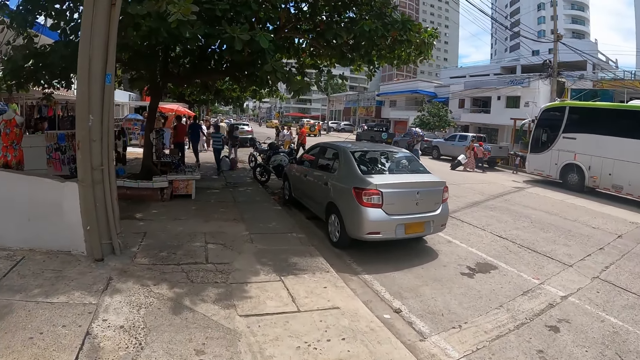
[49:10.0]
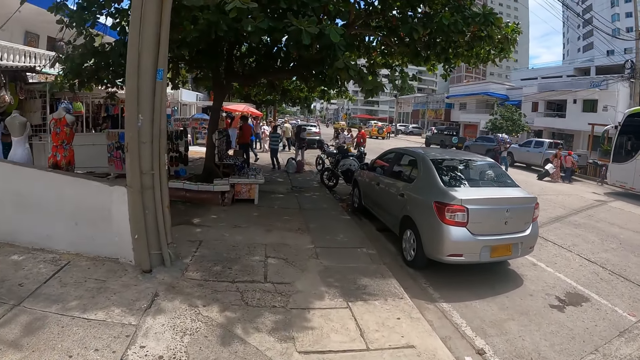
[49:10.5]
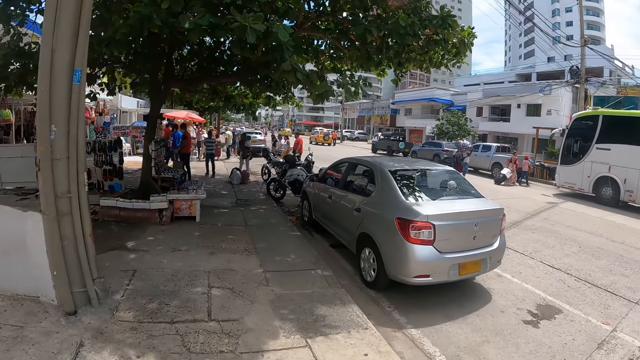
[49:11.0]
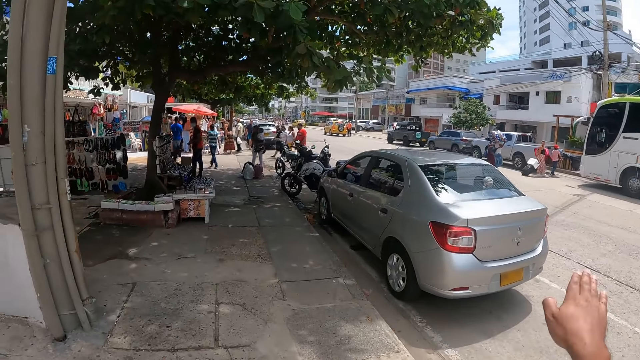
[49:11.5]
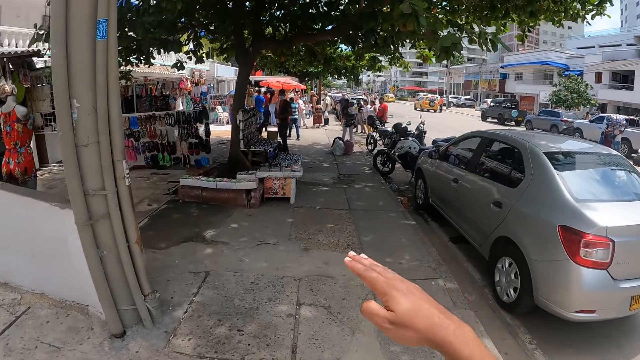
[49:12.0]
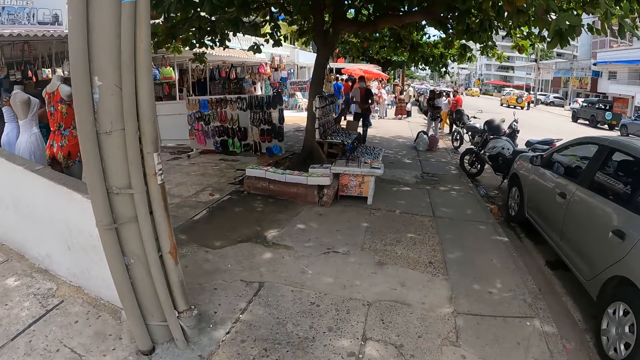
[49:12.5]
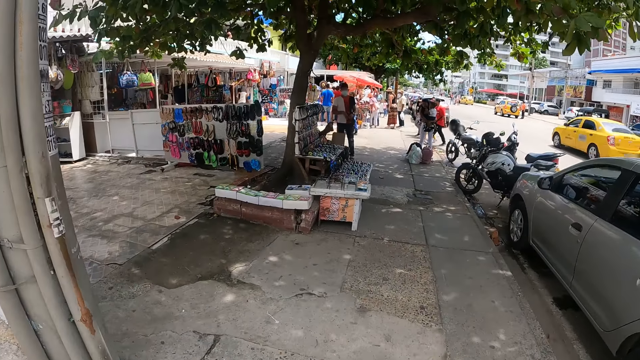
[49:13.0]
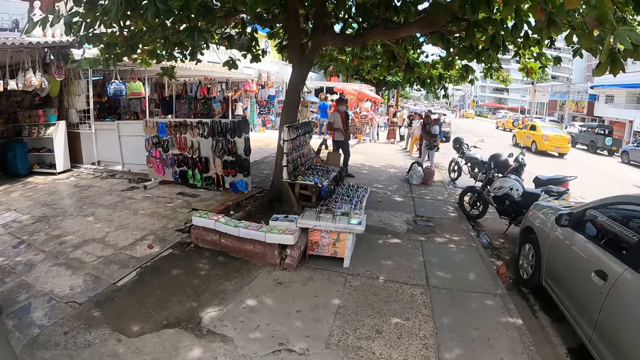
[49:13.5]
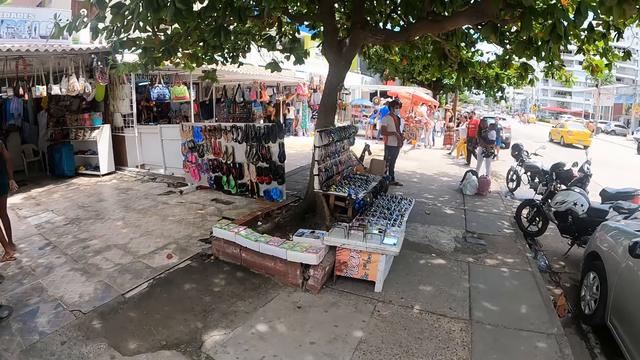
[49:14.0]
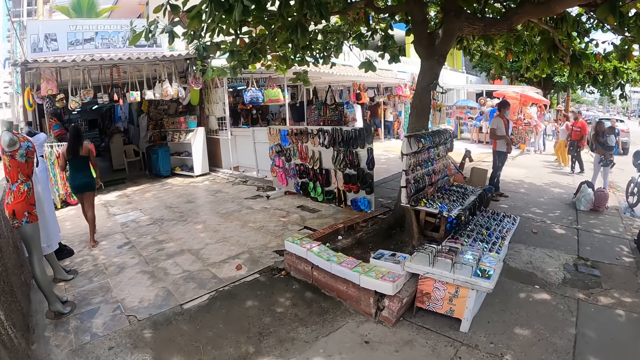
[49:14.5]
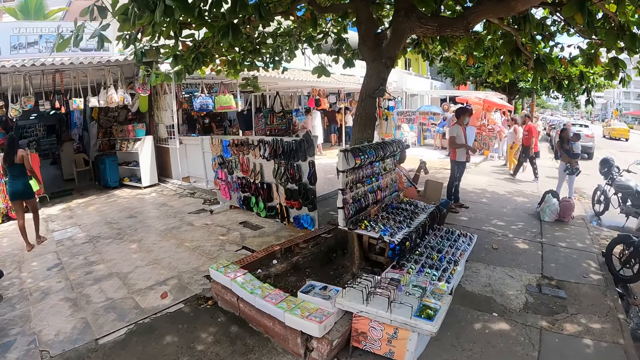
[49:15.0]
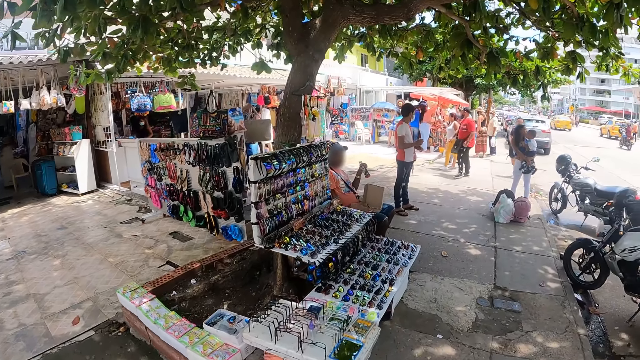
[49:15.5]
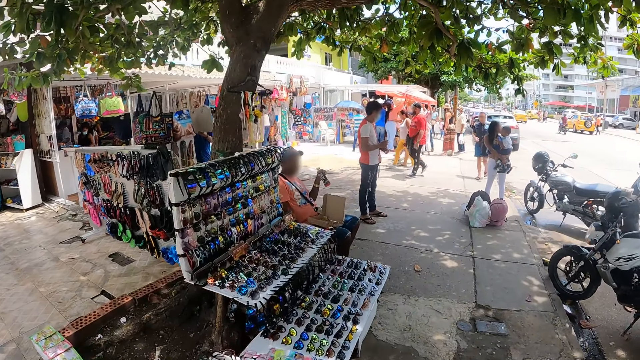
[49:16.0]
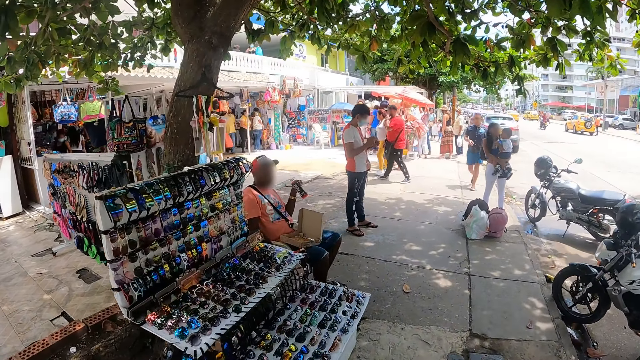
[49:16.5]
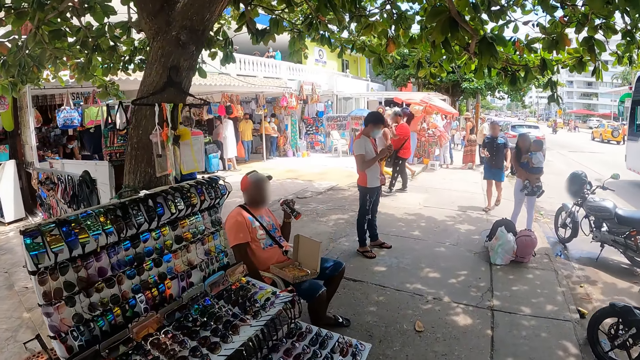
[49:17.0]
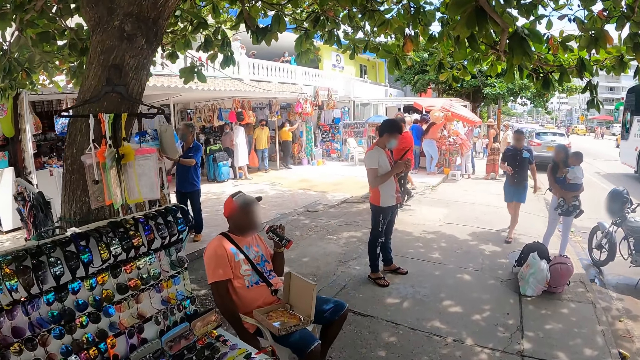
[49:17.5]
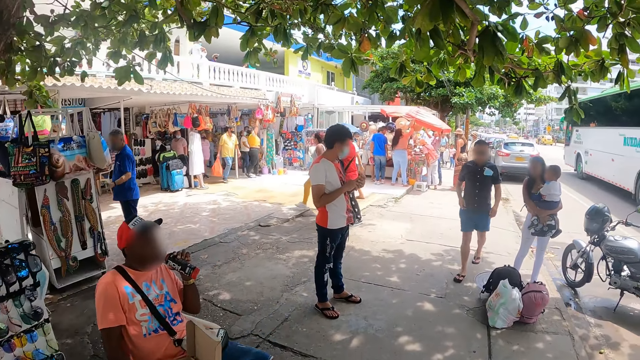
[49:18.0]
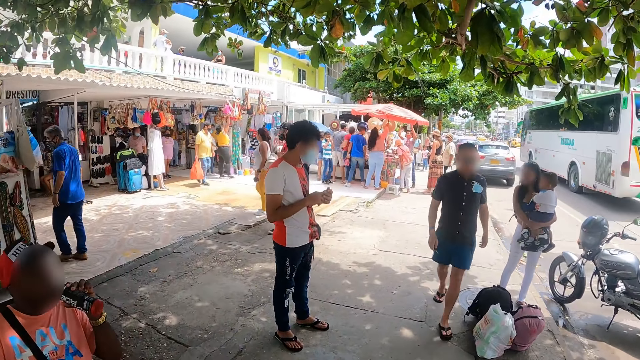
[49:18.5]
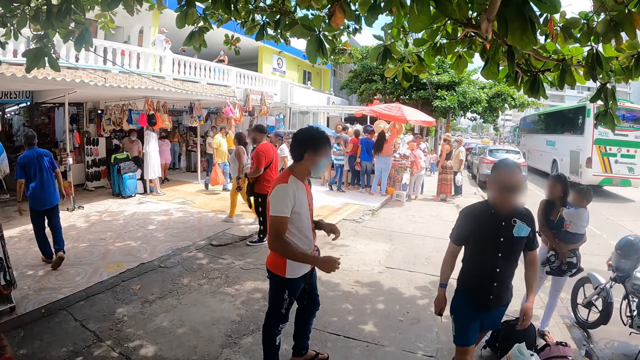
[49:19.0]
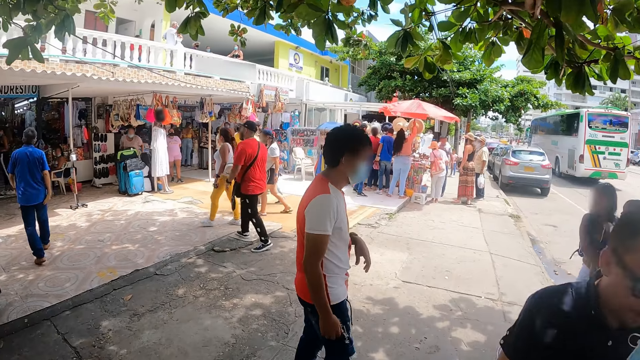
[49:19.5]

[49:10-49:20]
The camera wearer moves their hand forward. They move their hand down. They walk around the street. They look around. They look forward.

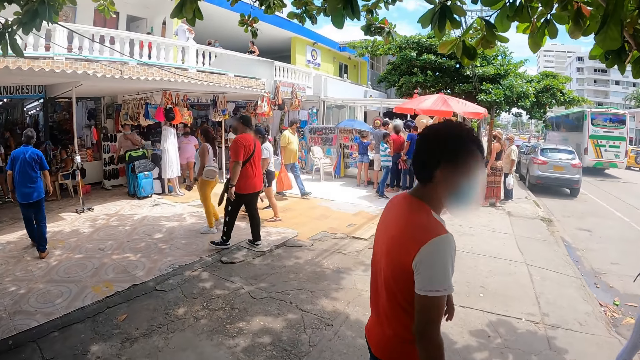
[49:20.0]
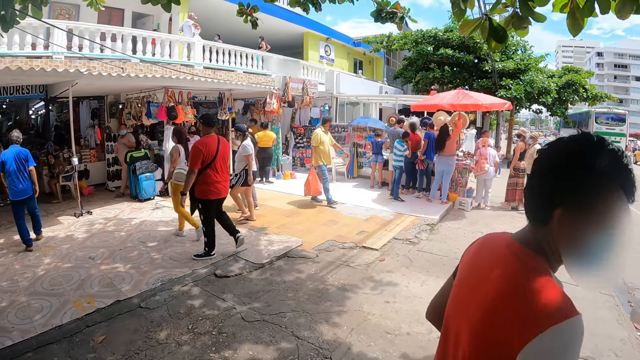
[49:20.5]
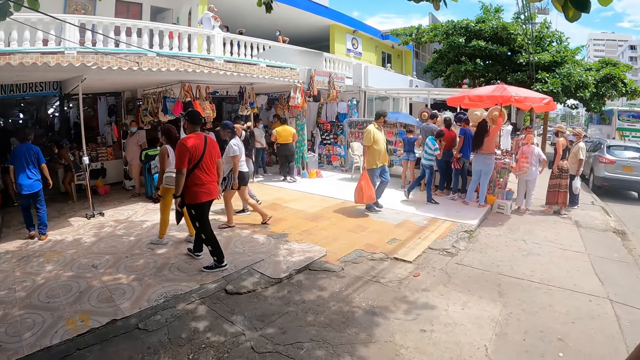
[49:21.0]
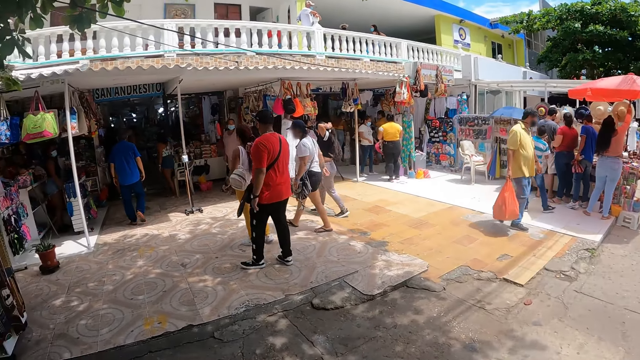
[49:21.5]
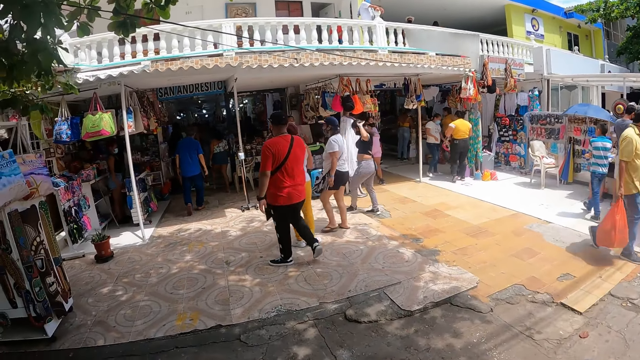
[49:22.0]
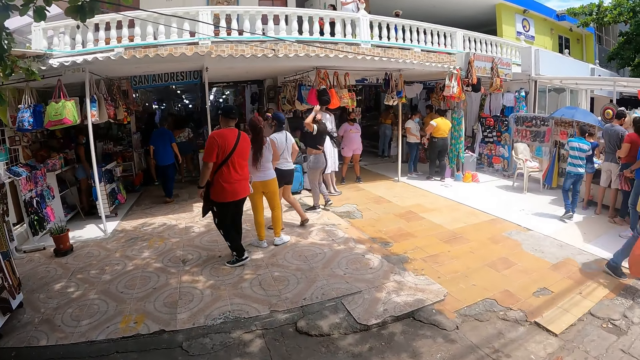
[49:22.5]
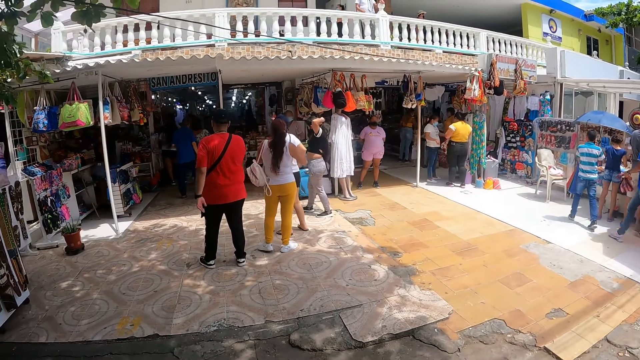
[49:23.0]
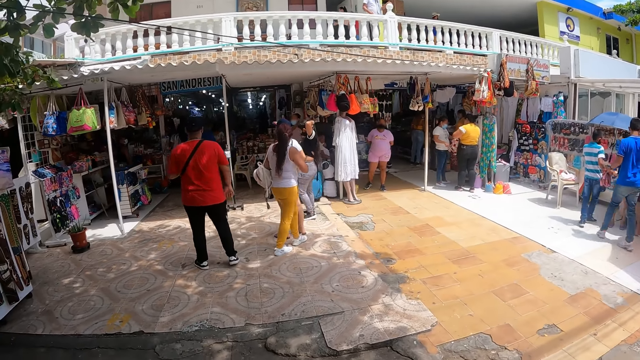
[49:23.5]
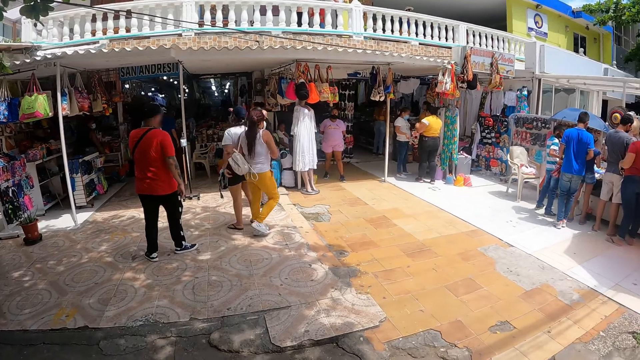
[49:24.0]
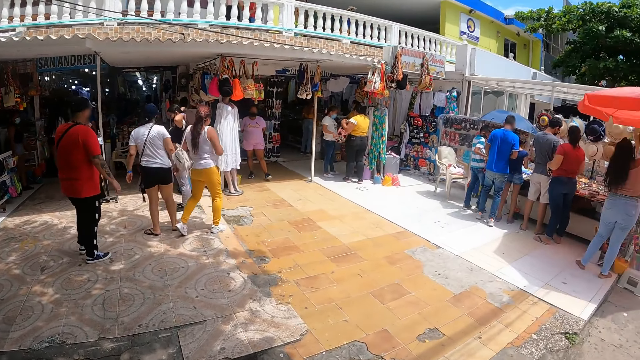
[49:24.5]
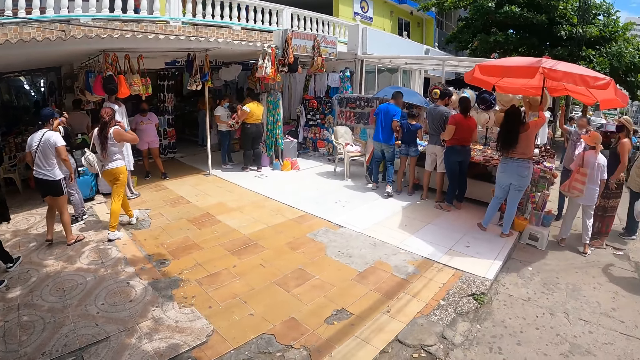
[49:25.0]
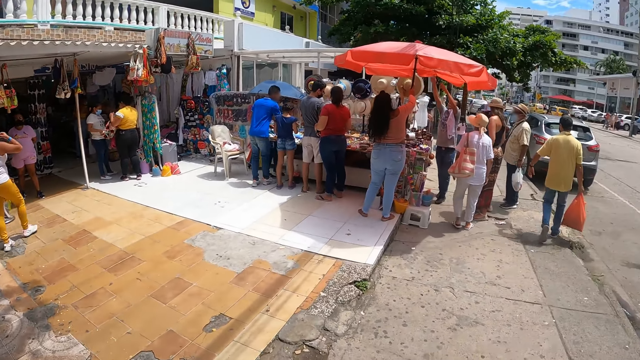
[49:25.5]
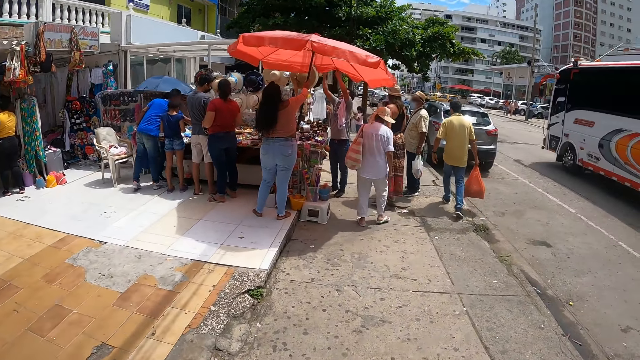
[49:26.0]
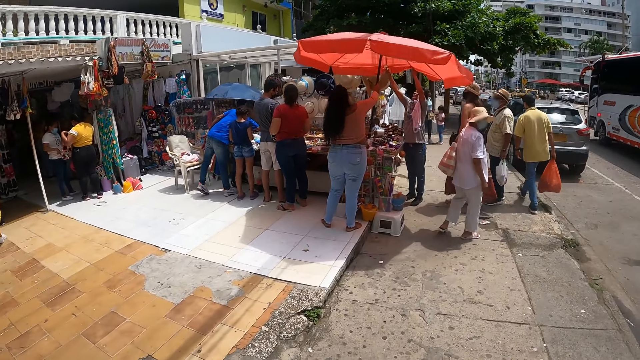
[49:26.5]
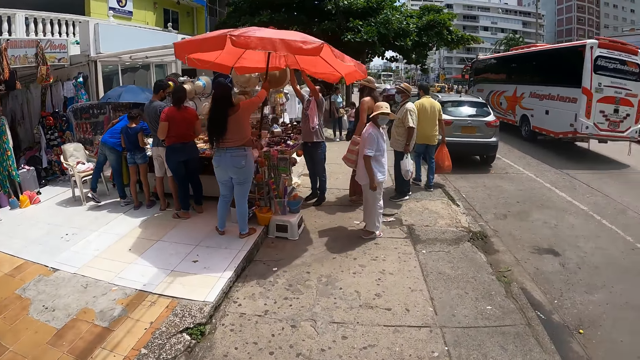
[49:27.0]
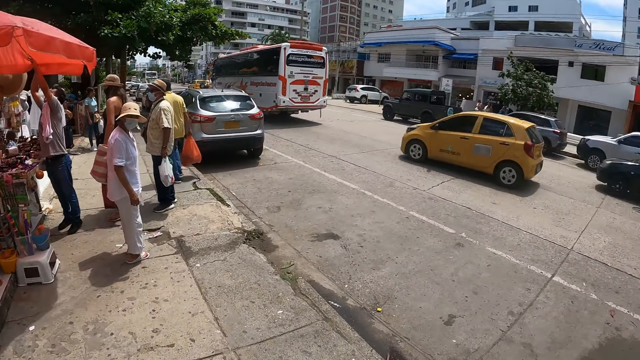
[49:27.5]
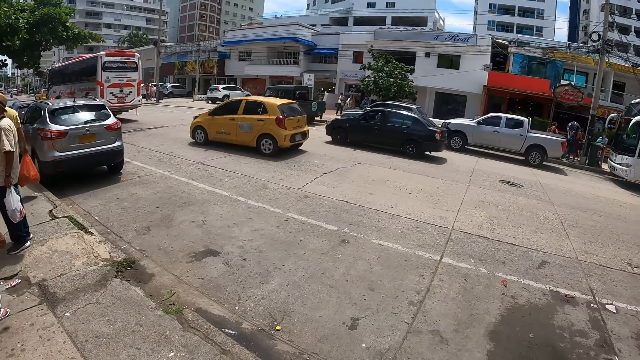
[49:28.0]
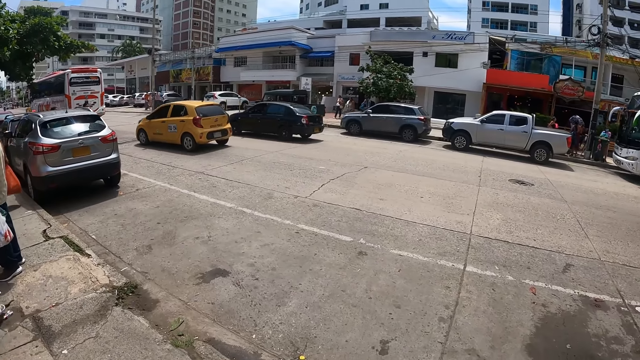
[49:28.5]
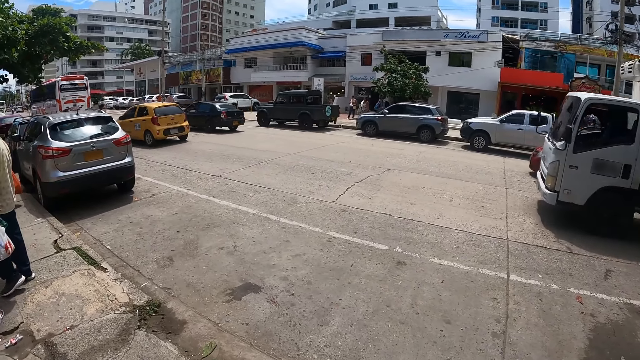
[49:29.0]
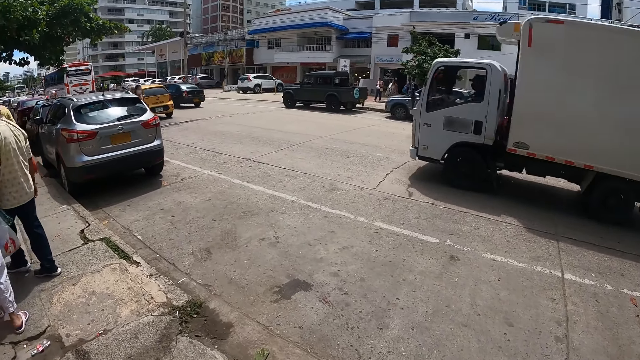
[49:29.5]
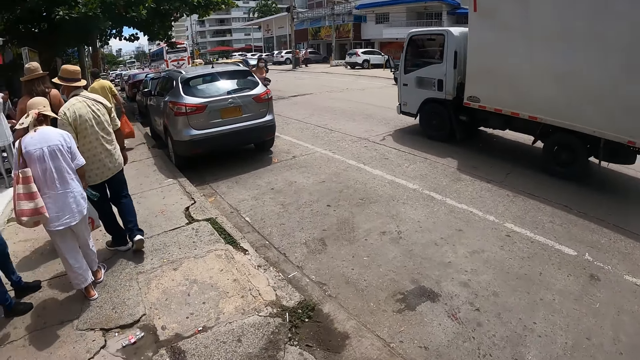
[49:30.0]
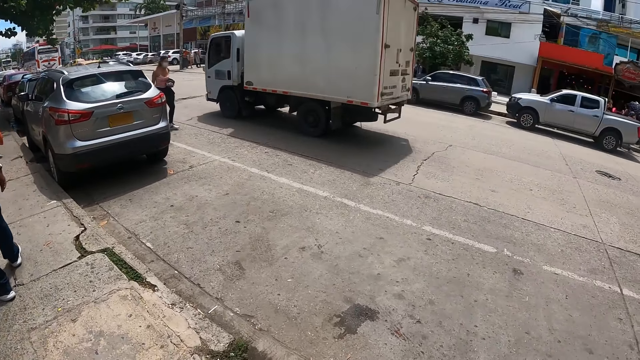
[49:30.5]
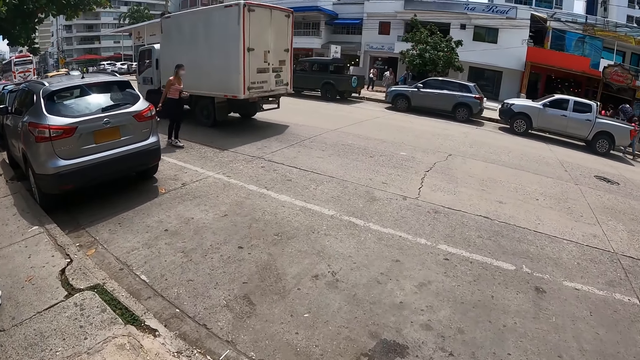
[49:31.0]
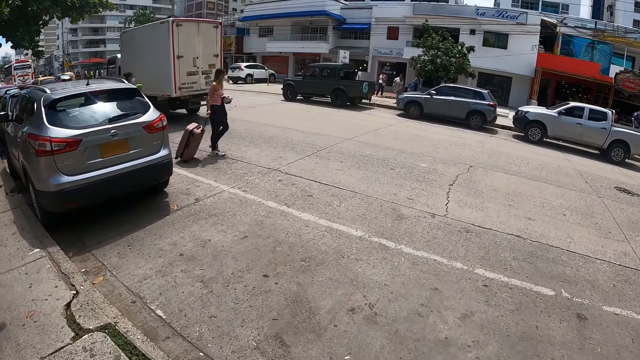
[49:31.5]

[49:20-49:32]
The camera wearer looks around.
